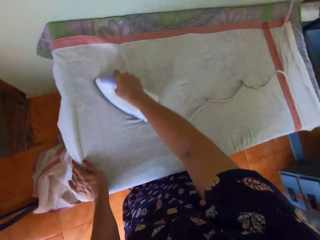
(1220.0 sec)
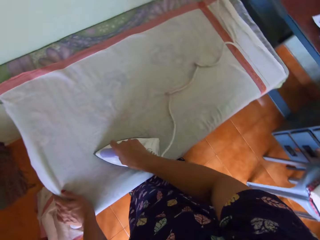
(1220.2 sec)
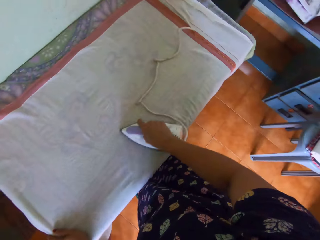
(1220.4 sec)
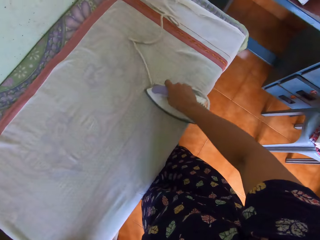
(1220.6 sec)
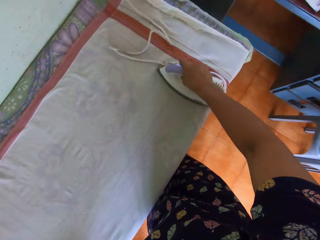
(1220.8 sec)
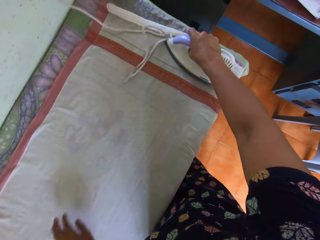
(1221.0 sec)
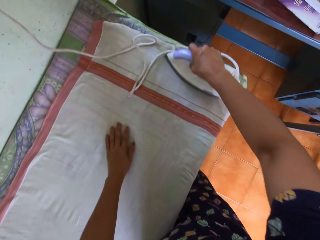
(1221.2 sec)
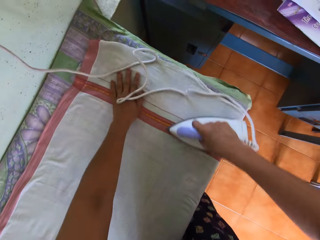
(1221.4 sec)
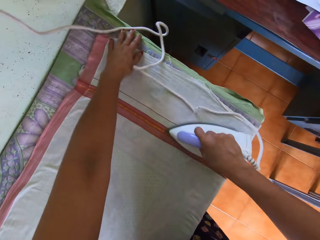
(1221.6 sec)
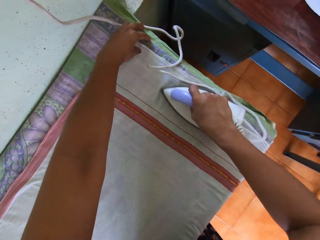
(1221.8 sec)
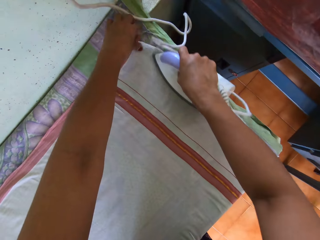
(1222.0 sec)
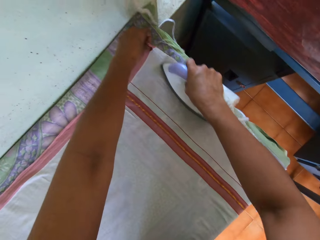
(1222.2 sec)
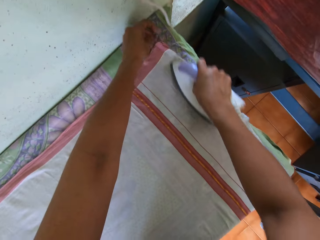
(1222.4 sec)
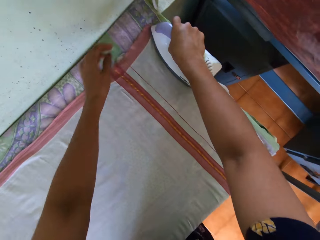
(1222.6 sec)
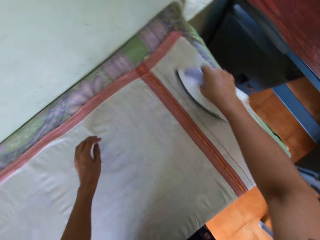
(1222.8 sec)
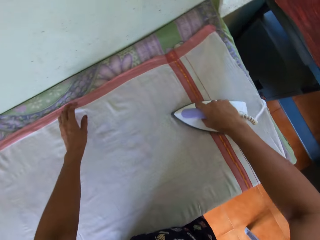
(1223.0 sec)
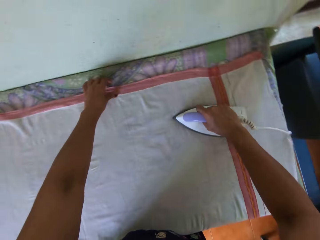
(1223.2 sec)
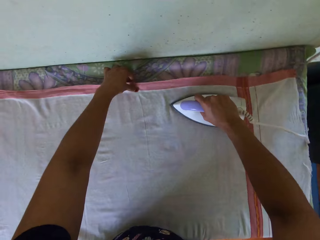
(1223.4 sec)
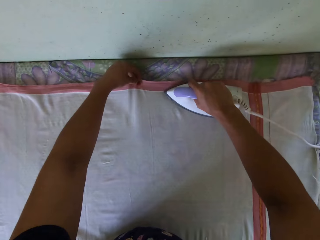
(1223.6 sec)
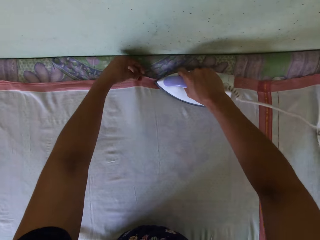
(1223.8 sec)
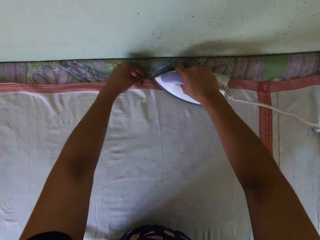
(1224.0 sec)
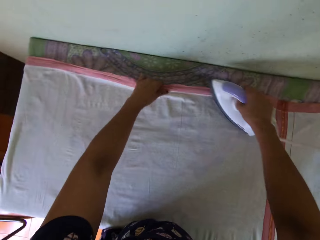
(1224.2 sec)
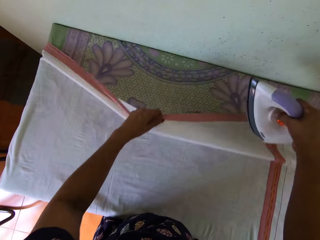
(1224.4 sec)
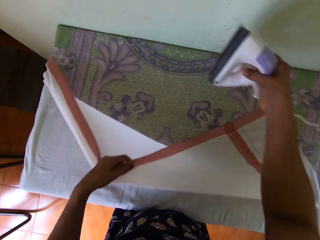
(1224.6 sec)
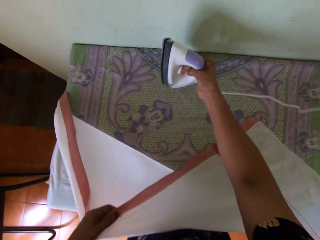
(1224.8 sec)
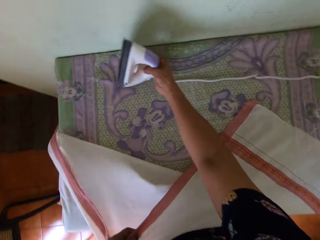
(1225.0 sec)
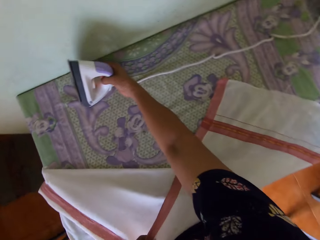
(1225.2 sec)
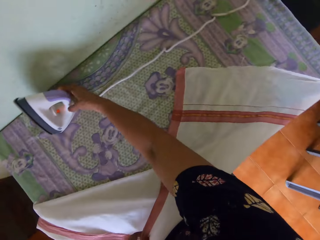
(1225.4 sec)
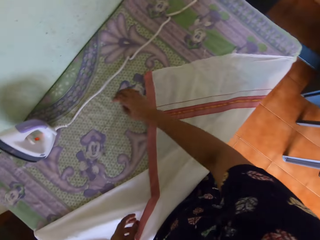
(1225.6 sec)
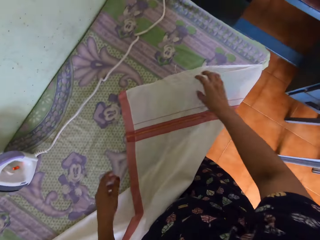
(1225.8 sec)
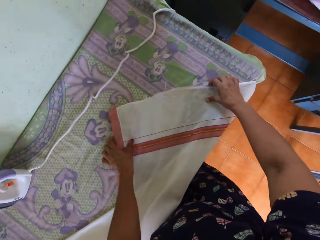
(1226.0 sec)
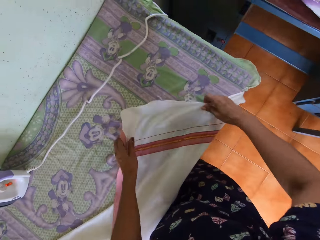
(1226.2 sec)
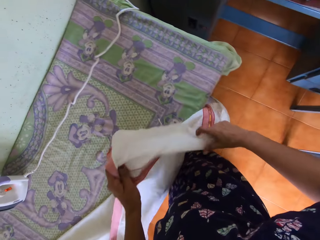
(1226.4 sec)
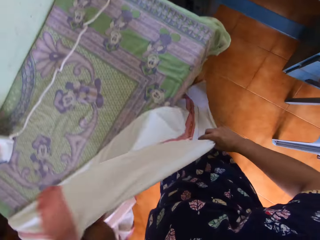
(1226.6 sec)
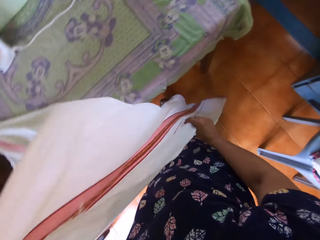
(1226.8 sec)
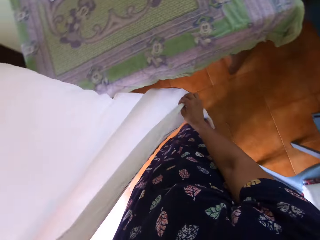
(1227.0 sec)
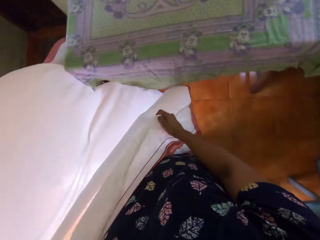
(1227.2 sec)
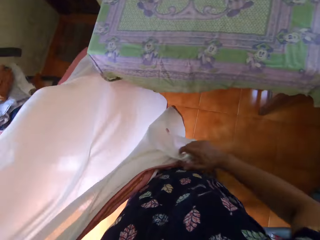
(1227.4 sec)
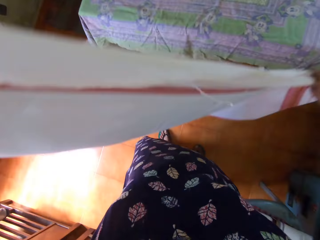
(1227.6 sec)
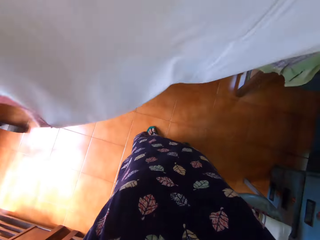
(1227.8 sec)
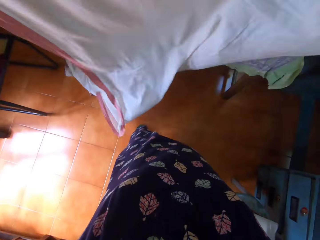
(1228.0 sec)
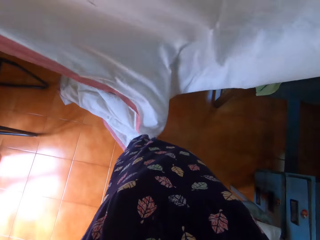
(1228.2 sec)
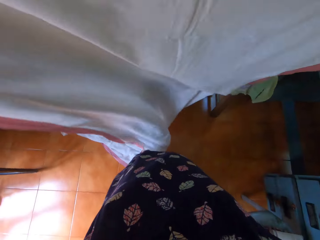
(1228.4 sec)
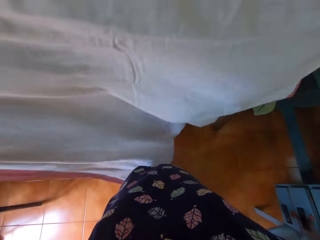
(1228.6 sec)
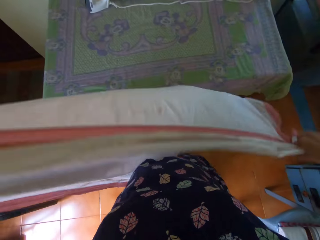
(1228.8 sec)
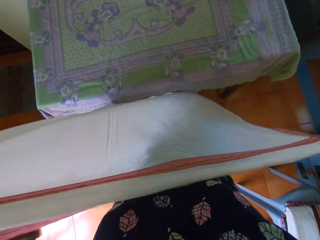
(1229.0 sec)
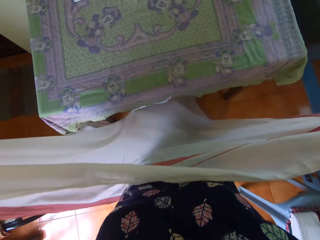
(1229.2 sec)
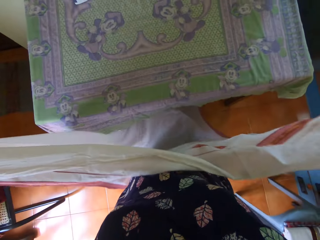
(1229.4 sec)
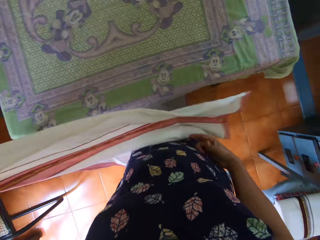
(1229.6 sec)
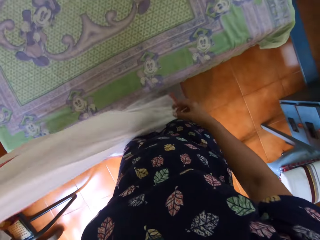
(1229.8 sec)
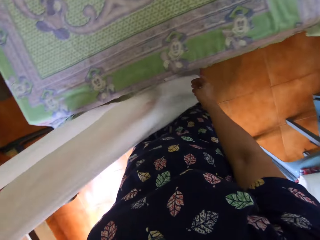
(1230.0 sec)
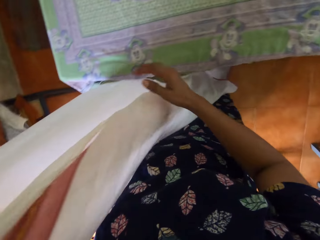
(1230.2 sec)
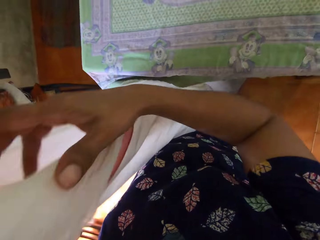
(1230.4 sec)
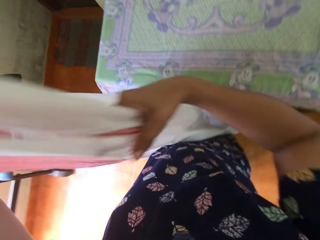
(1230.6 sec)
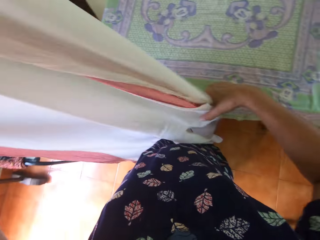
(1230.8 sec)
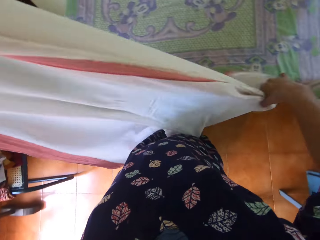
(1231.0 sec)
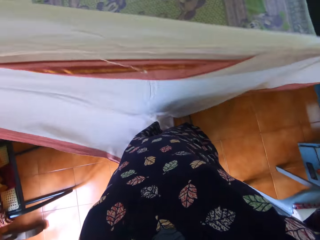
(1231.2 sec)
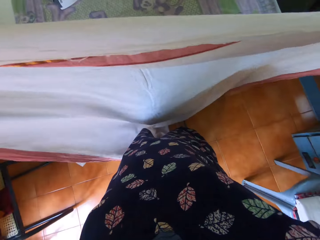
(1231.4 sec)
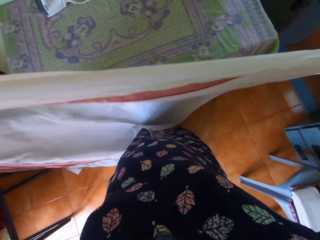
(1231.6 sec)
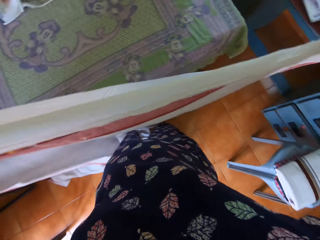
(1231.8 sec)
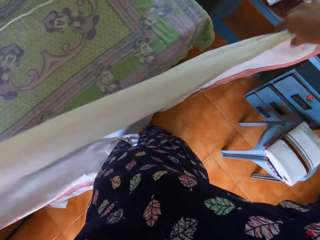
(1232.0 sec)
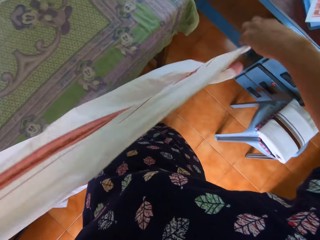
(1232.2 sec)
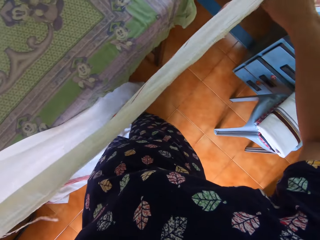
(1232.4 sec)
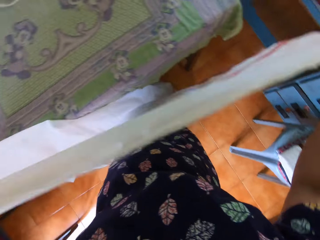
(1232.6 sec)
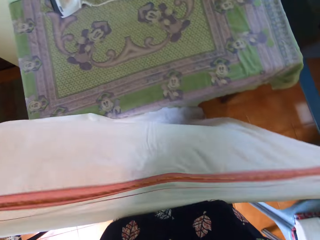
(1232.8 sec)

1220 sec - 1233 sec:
The camera wearer stands the pressing iron on the piece of cloth on the table with her right hand. She straightens the piece of cloth with both hands. She overturns the fabric.

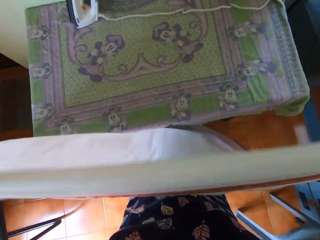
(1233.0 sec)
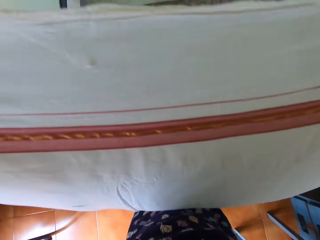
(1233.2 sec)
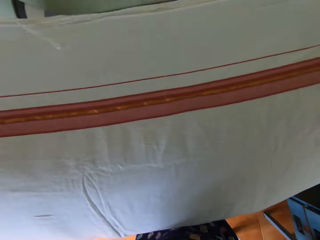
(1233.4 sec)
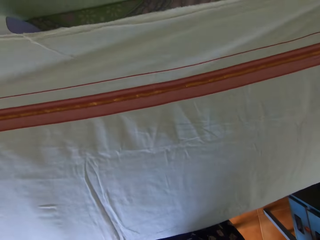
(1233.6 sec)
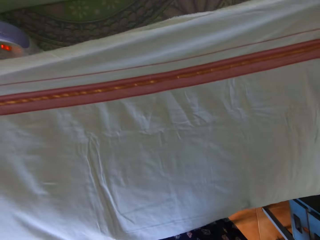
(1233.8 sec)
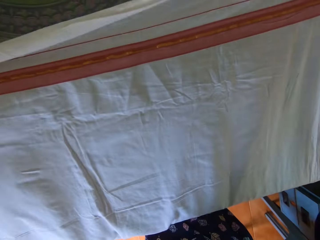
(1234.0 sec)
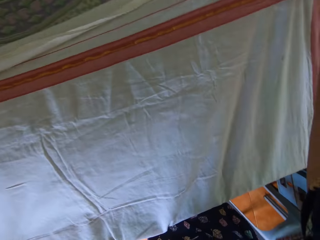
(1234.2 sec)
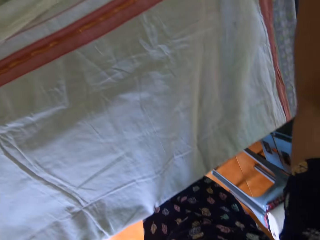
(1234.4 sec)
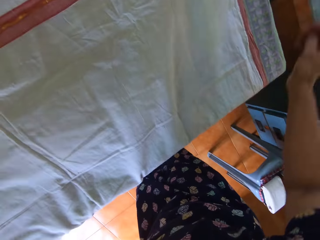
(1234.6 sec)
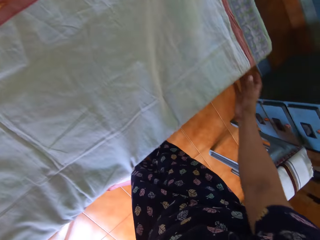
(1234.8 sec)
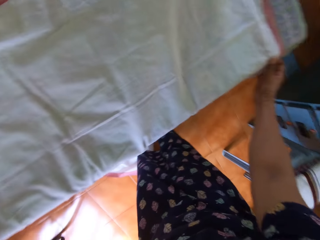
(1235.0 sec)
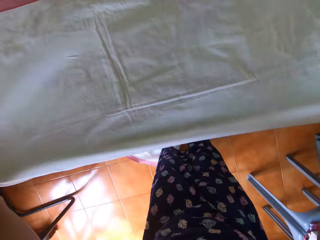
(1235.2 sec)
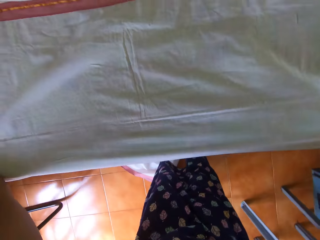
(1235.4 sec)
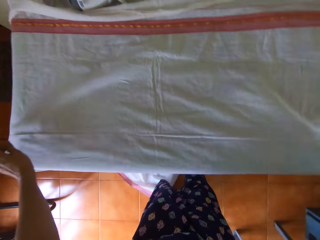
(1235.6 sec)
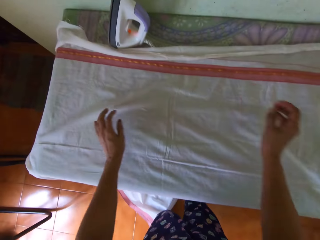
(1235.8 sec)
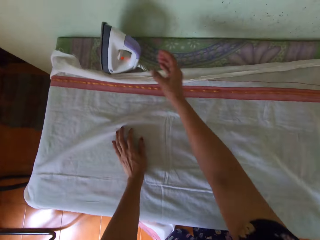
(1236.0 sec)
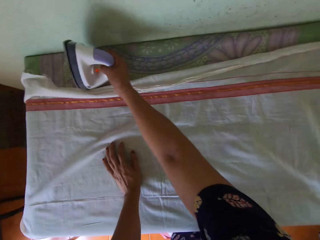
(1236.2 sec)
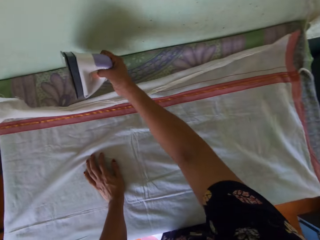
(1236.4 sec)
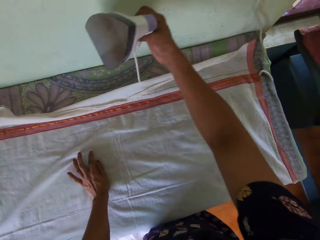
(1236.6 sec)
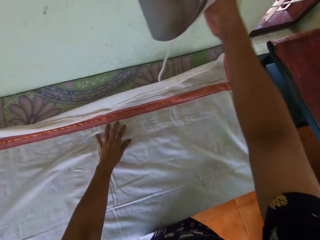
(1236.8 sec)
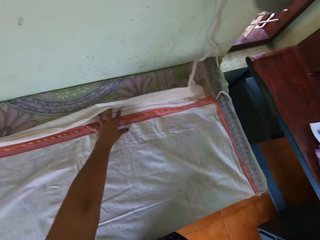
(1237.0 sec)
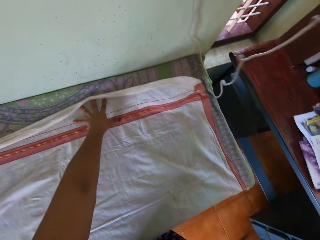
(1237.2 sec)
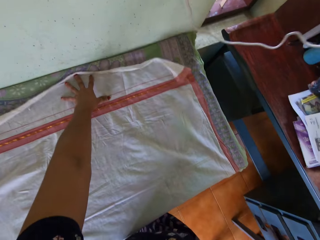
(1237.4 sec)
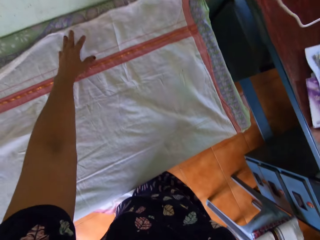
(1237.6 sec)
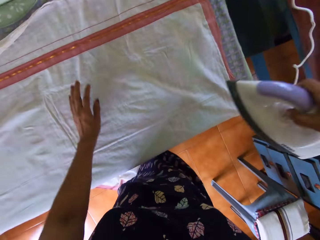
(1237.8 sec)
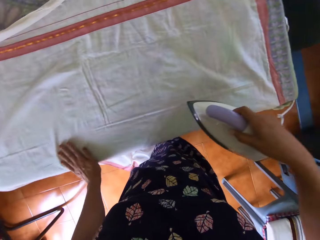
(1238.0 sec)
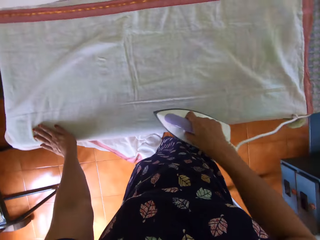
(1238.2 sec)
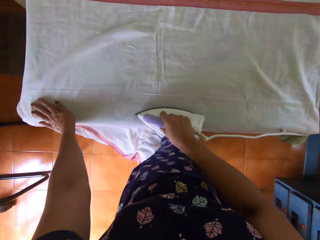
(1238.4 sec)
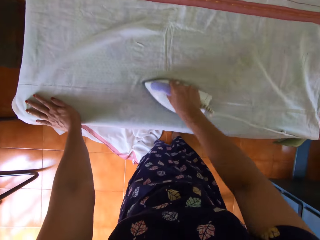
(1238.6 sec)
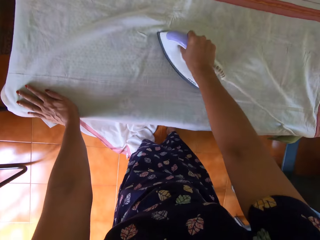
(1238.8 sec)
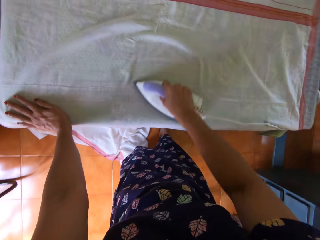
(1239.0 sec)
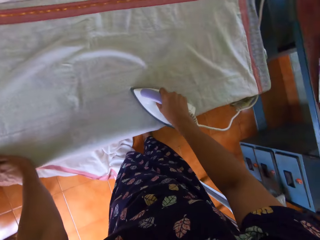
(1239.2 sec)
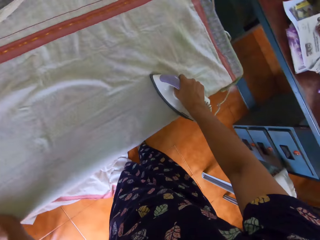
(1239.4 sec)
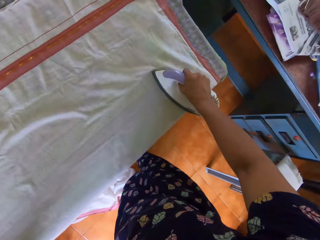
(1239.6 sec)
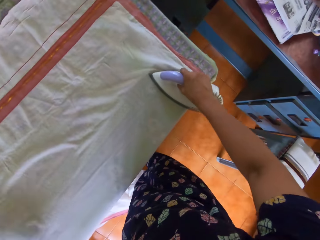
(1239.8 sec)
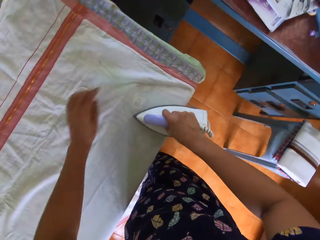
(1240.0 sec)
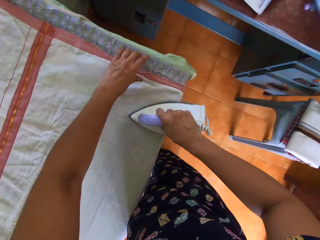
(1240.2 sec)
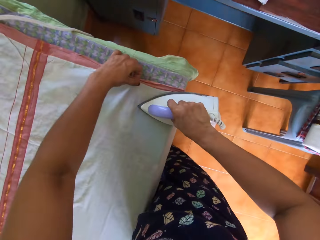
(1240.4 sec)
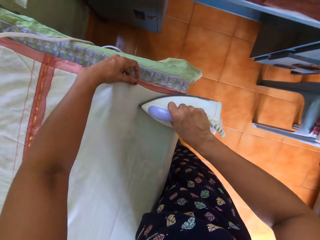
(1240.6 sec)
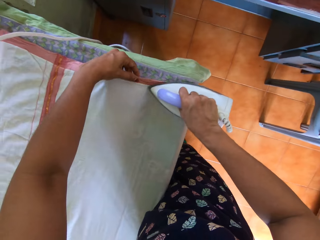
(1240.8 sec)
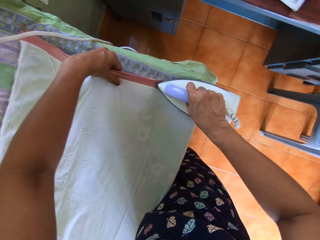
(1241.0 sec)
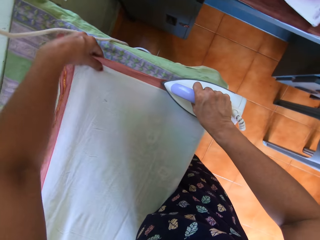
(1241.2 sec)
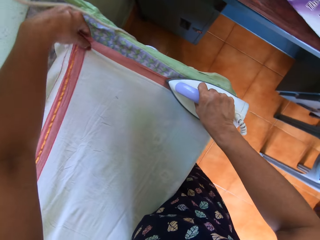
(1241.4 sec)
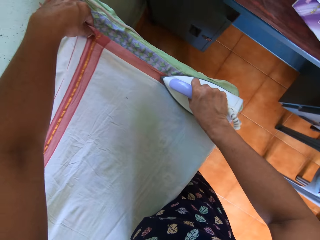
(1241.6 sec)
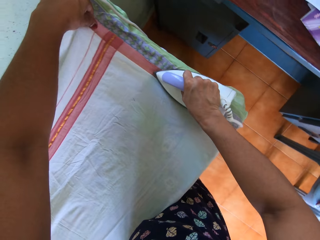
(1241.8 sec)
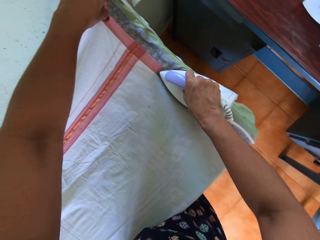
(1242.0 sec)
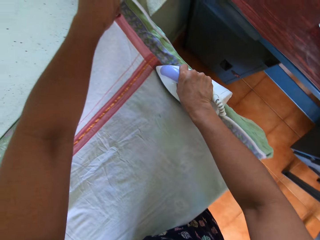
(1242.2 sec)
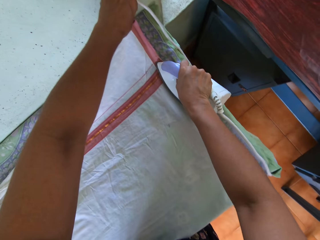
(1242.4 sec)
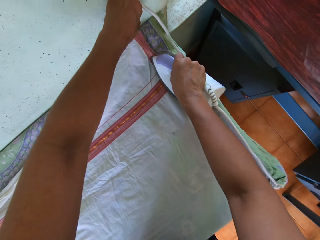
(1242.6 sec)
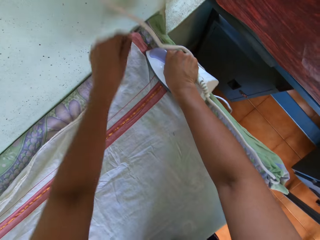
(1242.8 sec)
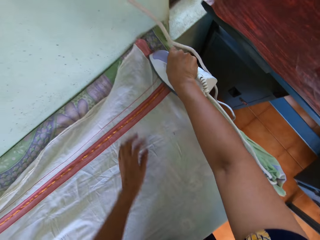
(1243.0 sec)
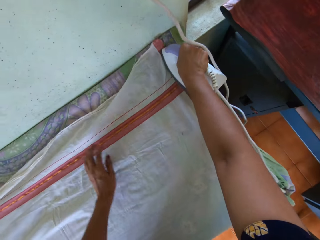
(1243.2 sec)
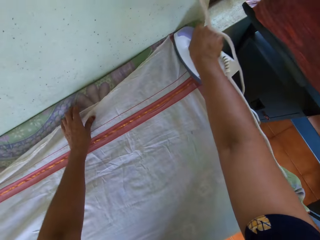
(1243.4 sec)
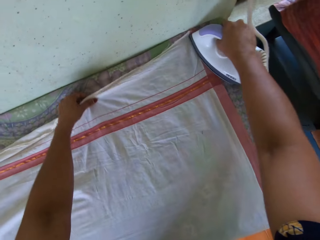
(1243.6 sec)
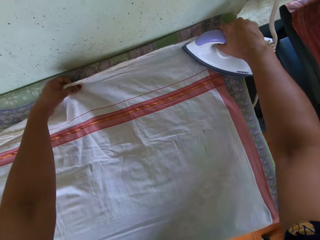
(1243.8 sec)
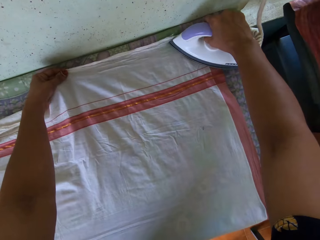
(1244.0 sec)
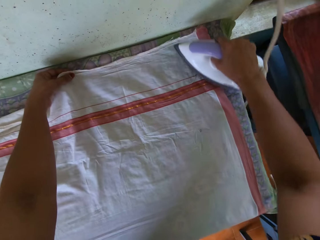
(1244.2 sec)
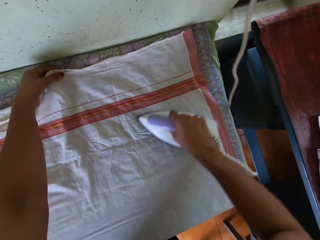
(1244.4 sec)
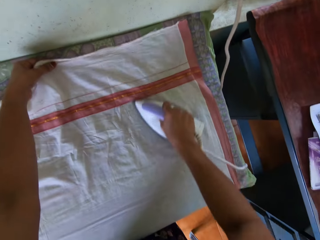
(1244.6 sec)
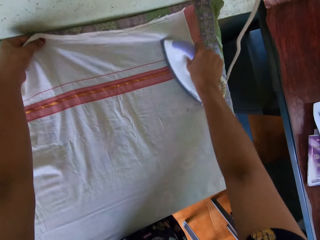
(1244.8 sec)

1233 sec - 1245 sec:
The camera wearer places the piece of cloth on the table with both hands. She picks up the ironing box. She irons the piece of cloth and straightens the piece of cloth on the table with her left hand.
